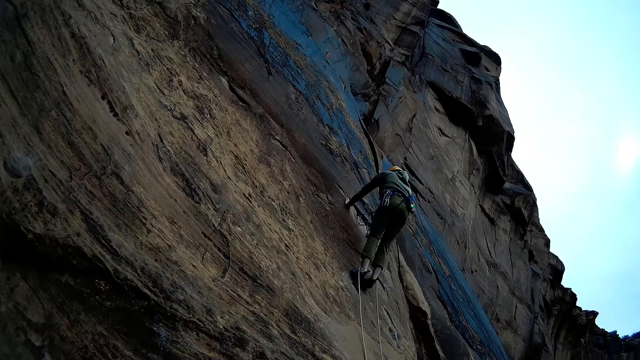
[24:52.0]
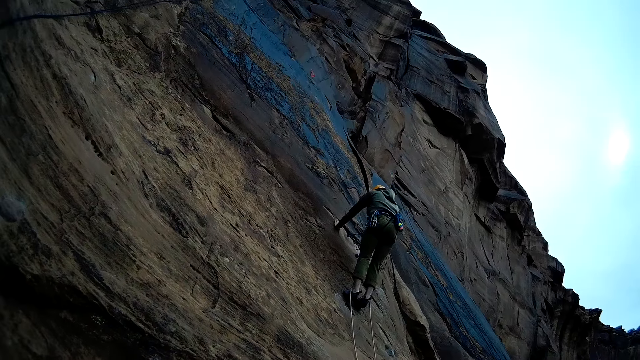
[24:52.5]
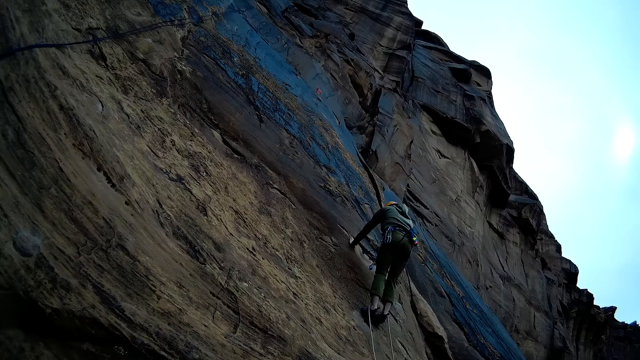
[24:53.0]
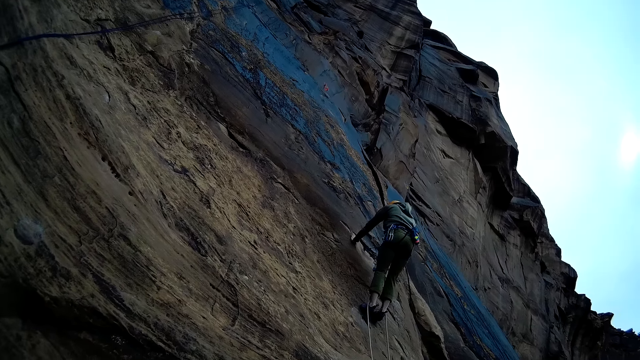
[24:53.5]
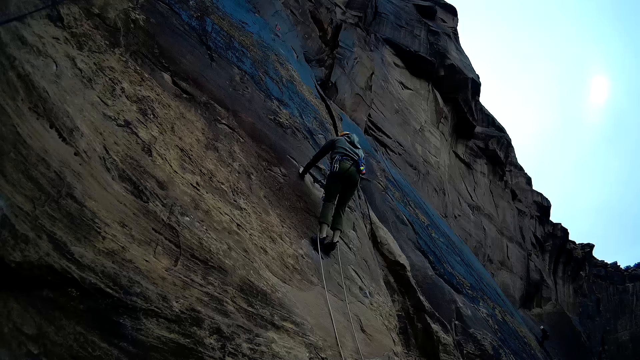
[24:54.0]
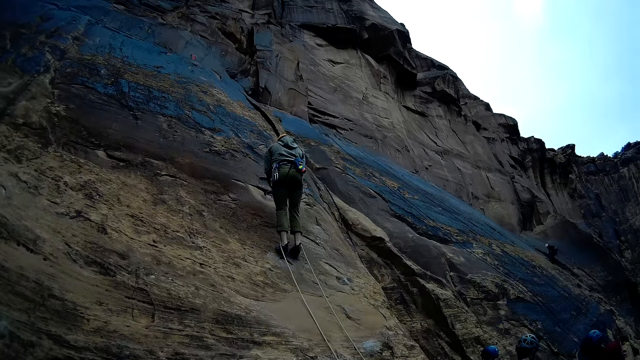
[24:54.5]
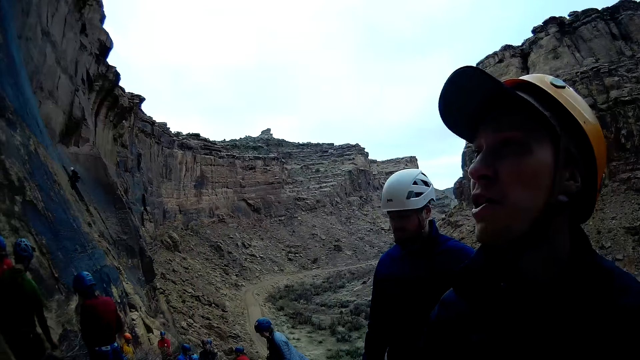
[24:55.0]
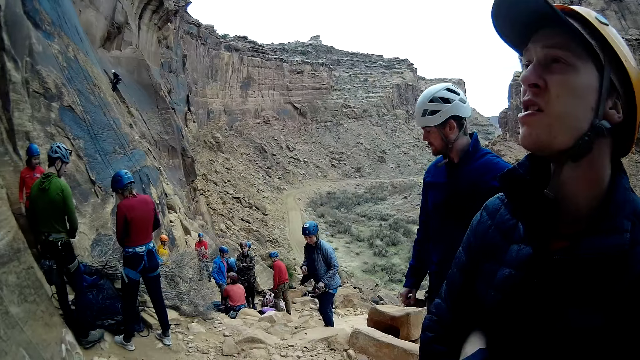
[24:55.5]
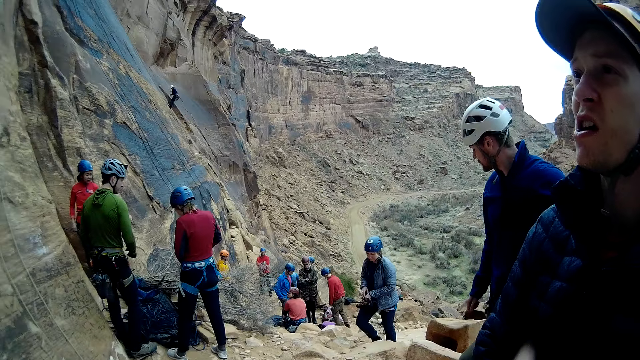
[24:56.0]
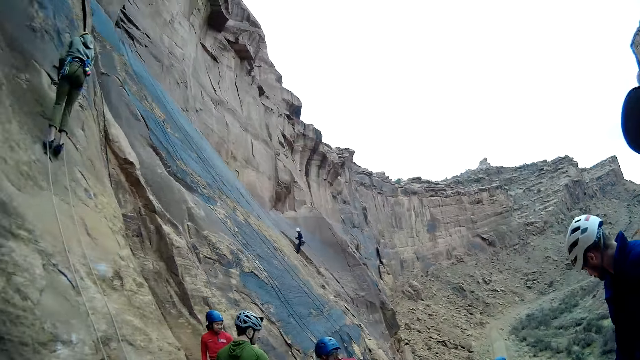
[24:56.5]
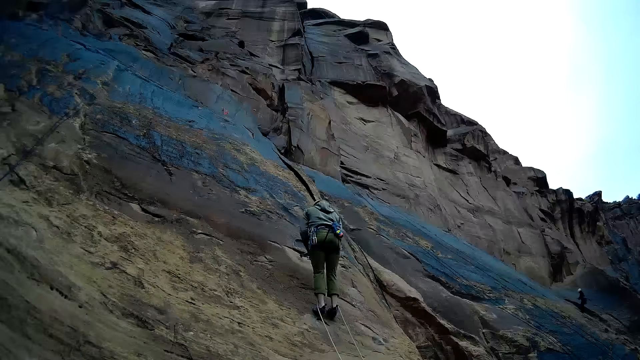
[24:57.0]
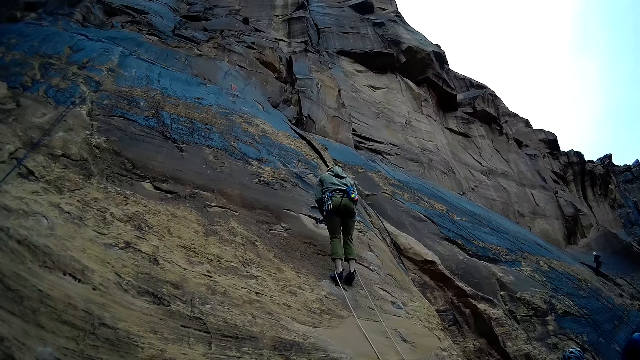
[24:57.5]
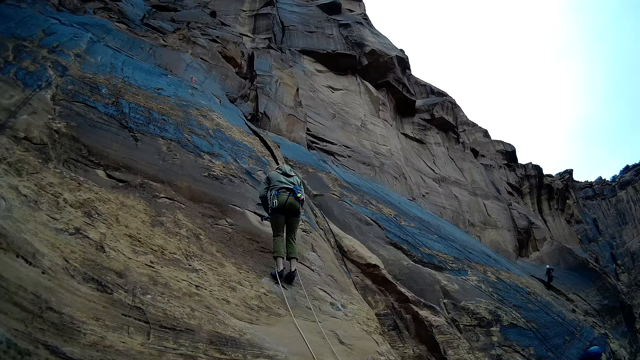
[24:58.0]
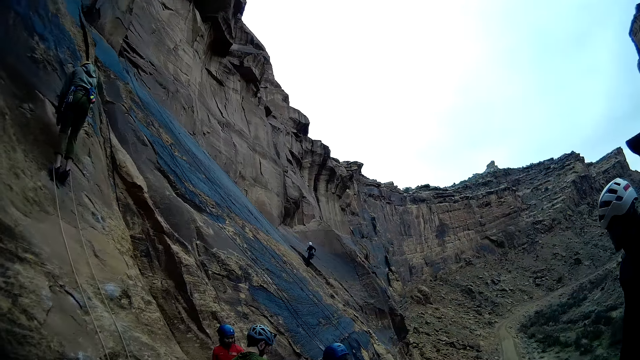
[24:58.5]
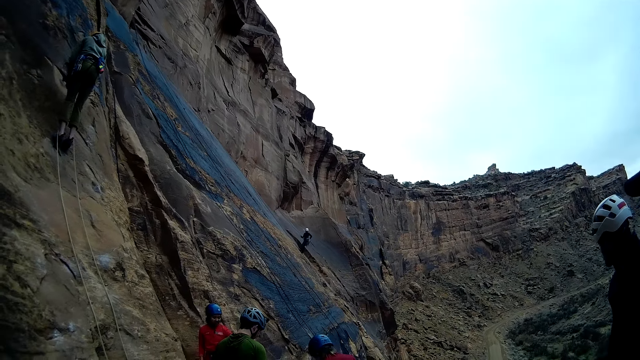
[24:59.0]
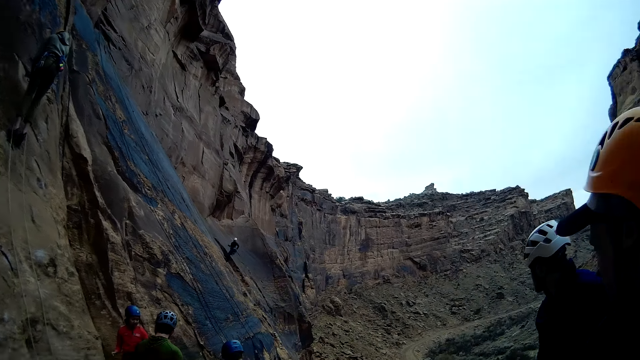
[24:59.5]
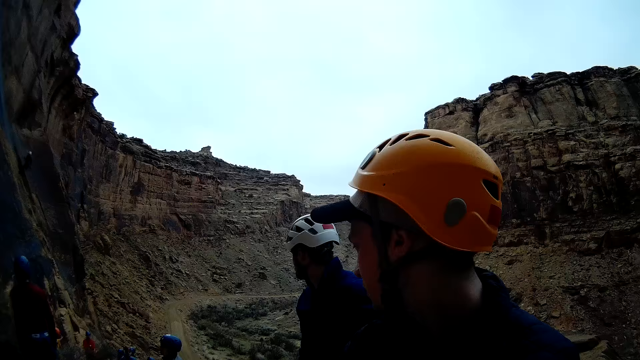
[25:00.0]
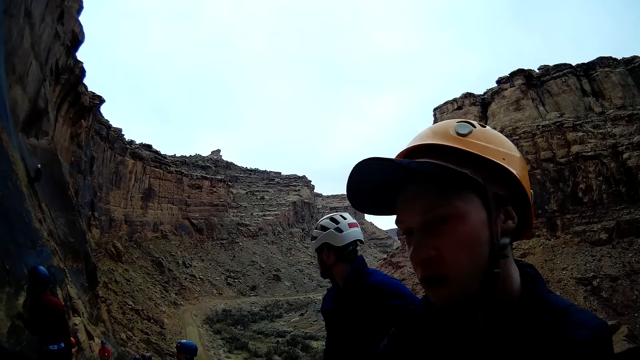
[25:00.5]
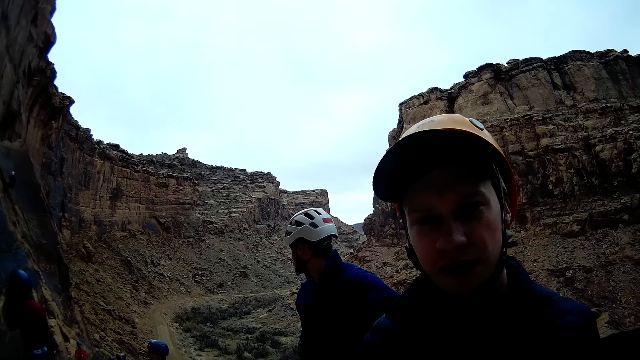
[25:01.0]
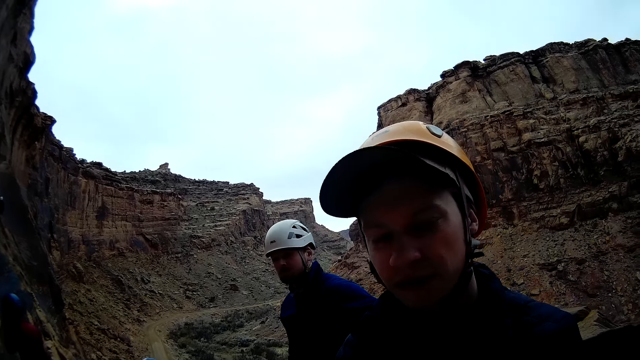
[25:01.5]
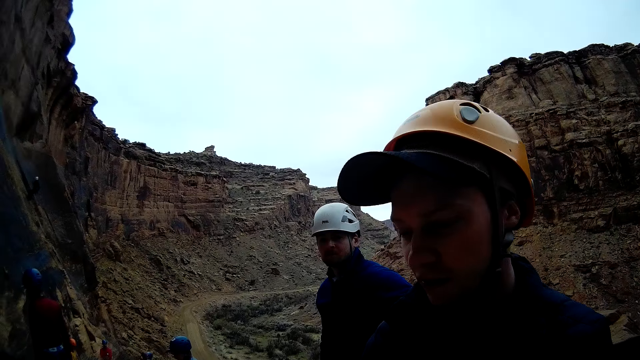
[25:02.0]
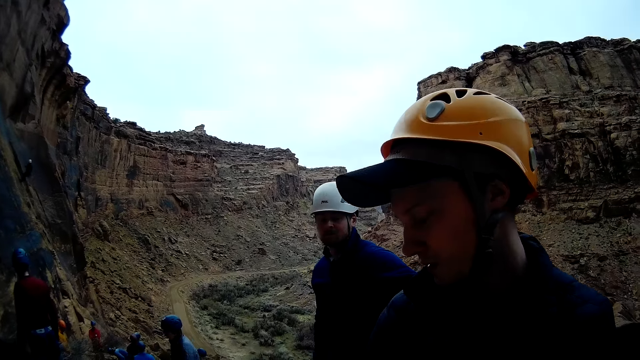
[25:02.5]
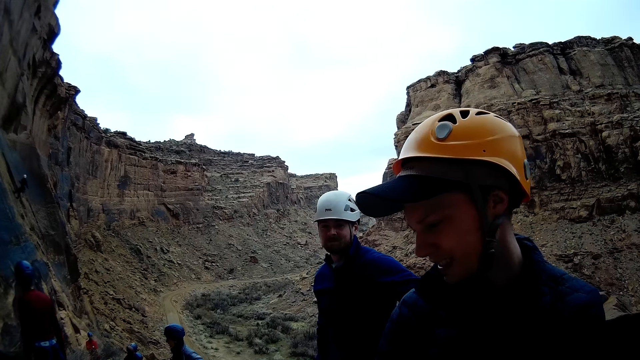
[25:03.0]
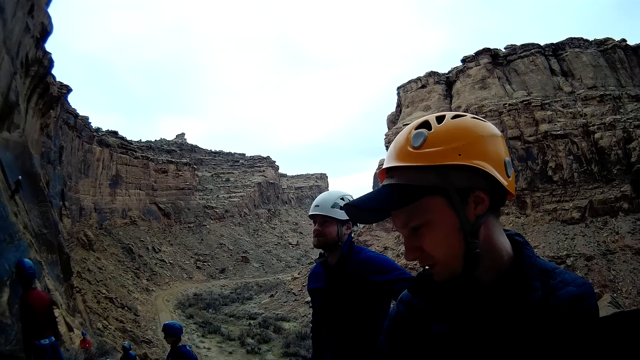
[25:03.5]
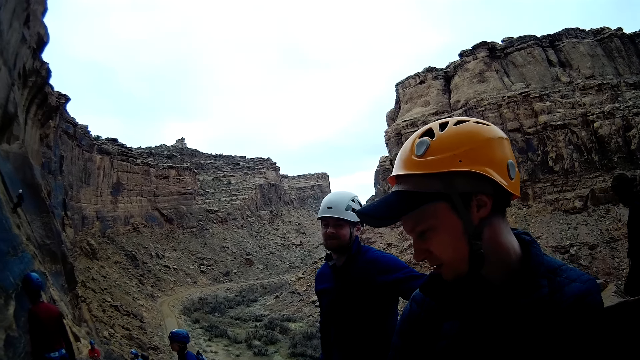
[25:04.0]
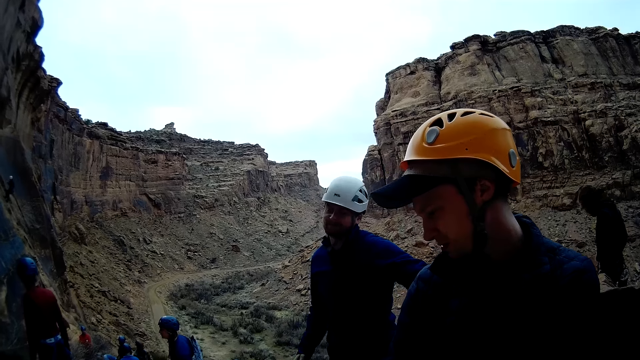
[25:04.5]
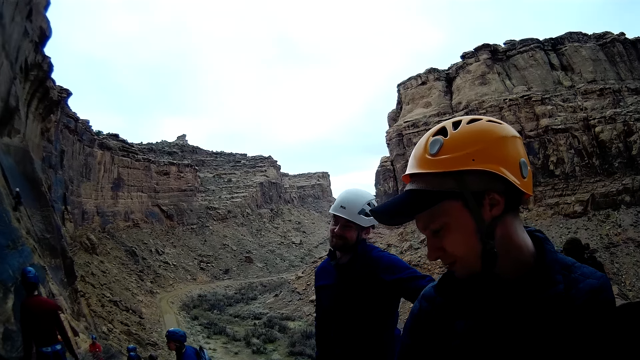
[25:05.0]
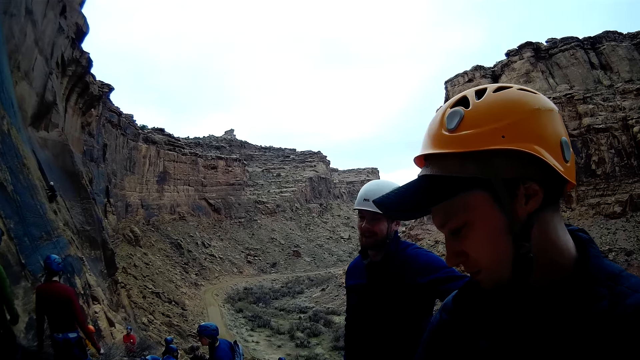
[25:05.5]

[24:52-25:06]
A person descends from the mountain. The camera wearer discusses with a man and another man.

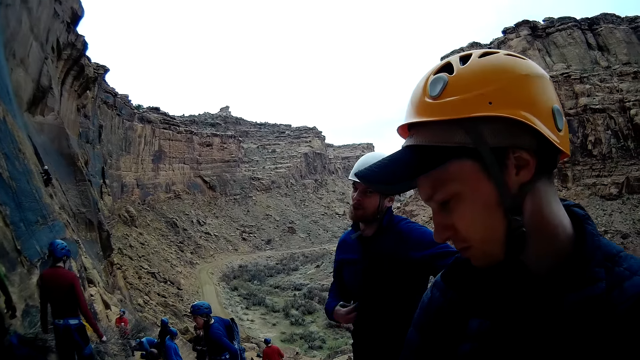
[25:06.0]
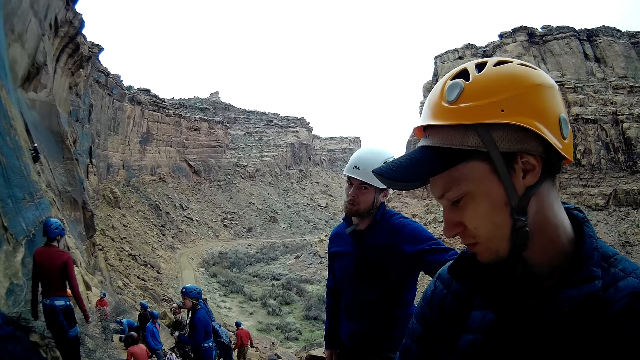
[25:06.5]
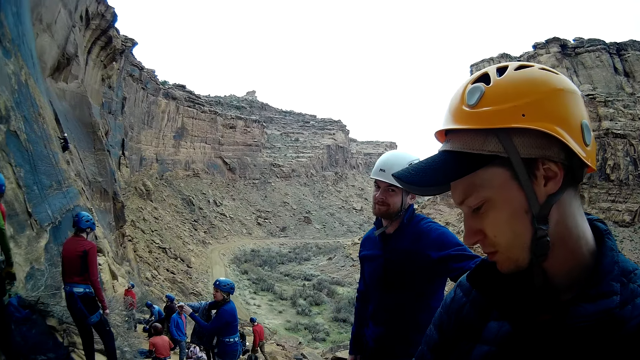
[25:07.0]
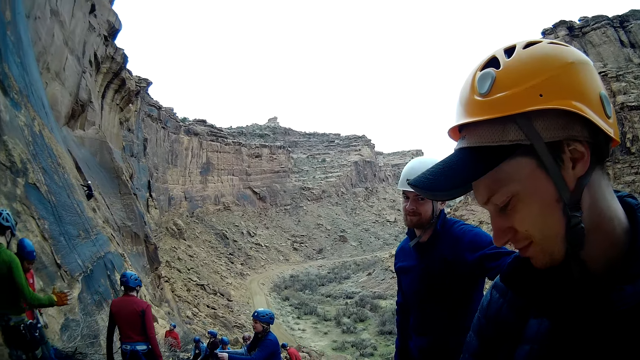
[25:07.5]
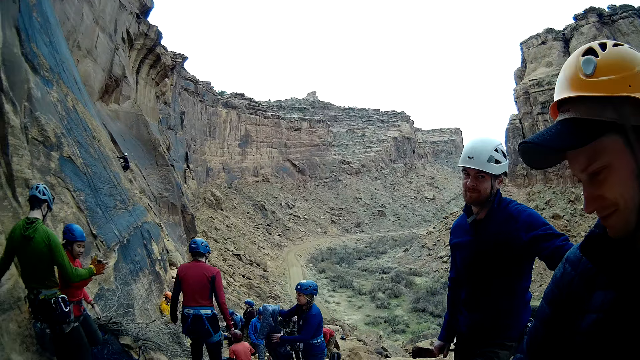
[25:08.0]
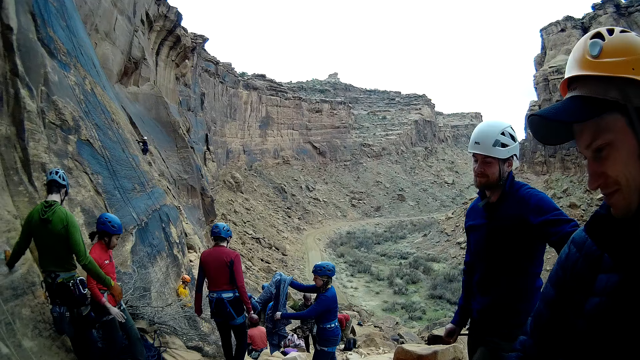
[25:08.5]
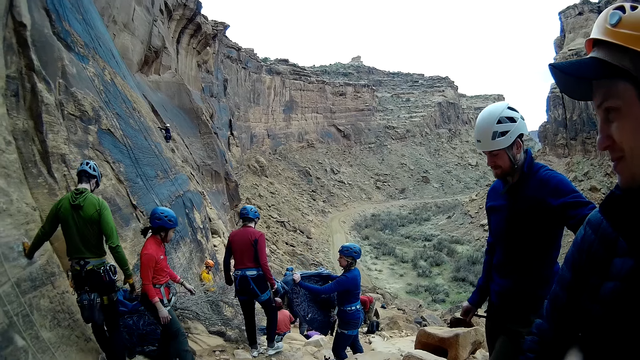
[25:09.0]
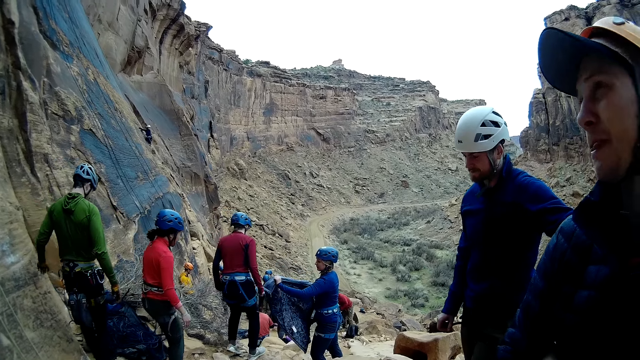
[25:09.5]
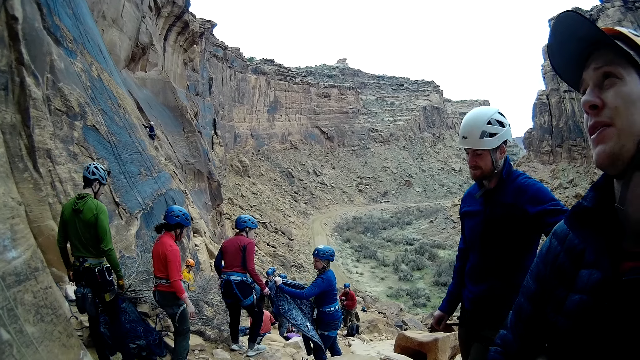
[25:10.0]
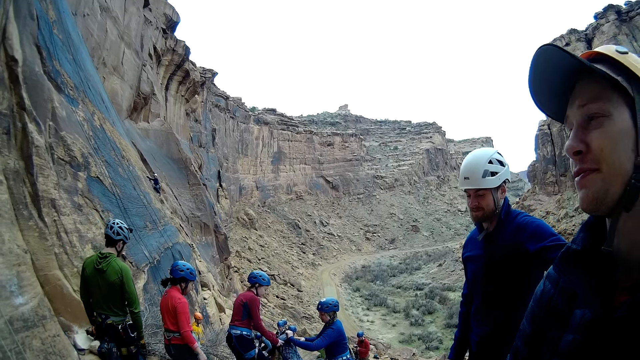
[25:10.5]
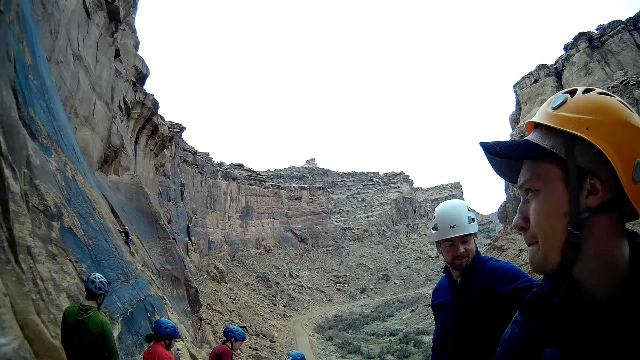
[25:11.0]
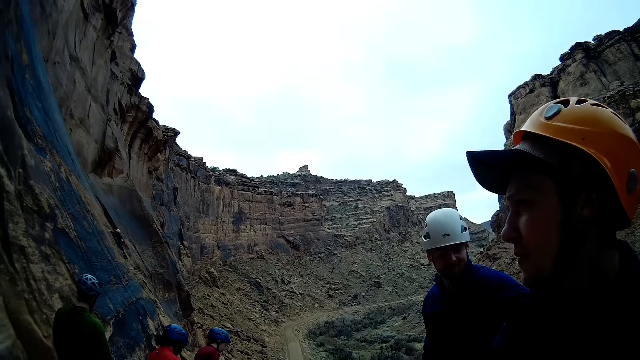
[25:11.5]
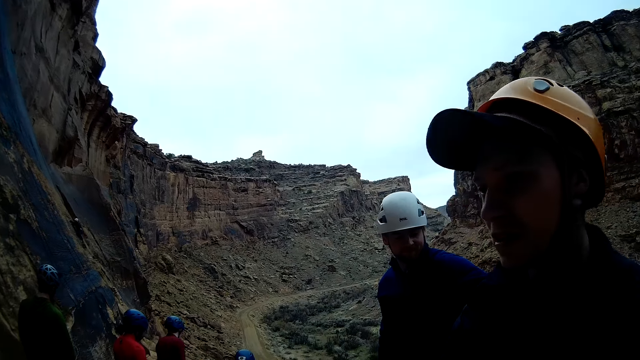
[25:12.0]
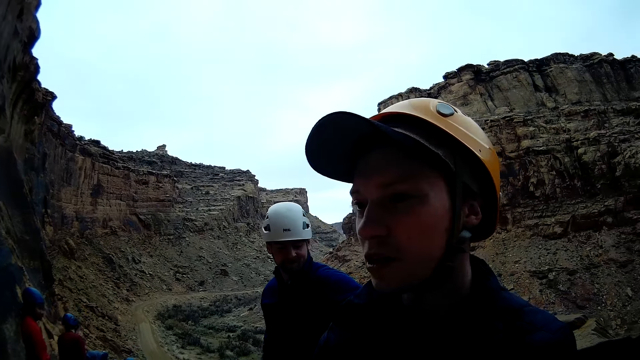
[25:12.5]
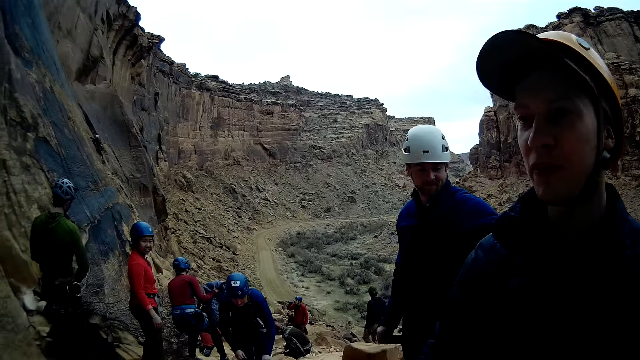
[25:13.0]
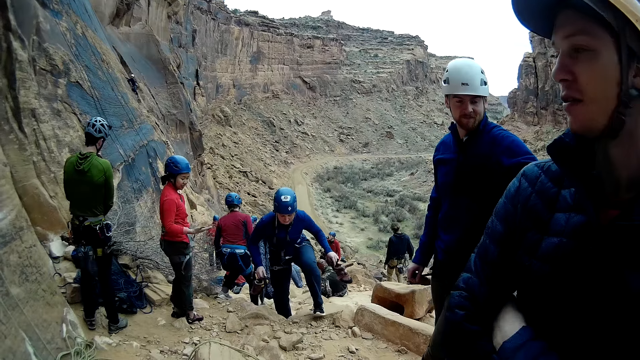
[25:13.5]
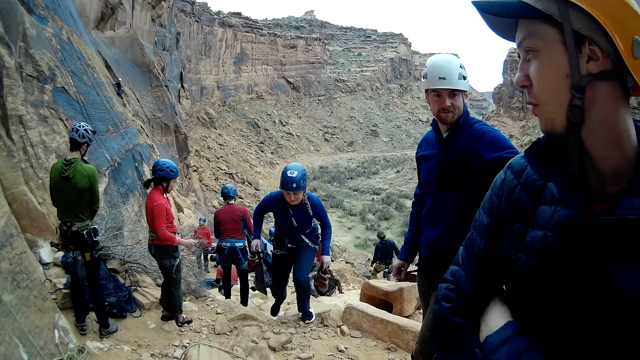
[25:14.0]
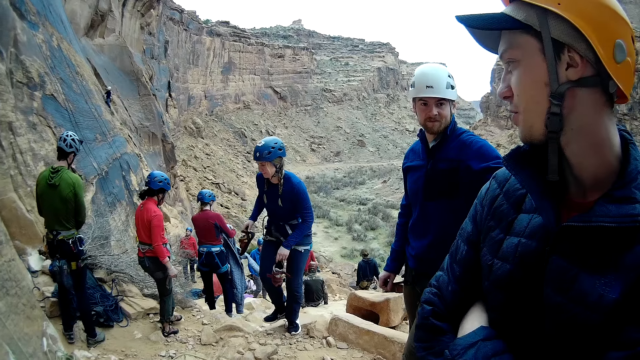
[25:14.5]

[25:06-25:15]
A person removes the jacket.
